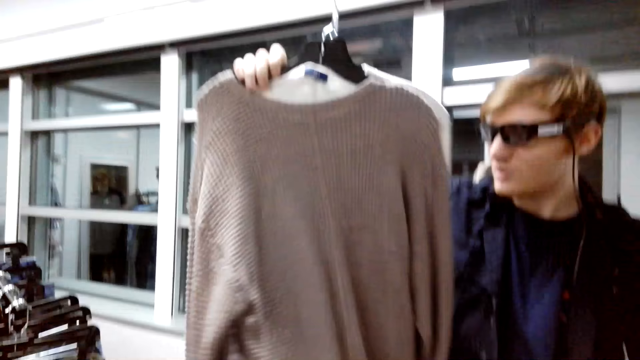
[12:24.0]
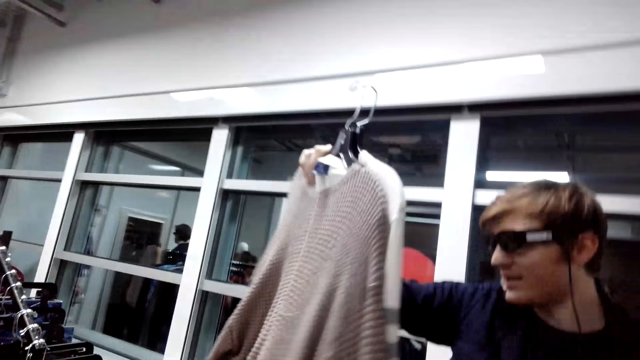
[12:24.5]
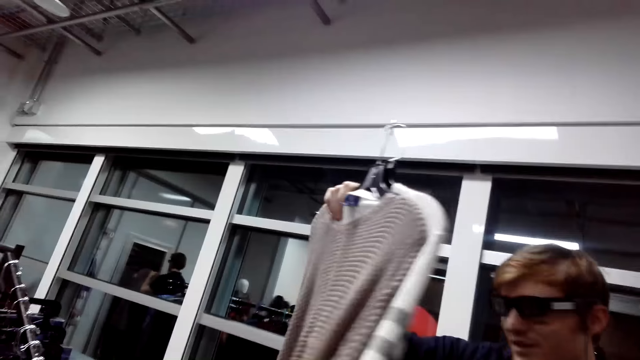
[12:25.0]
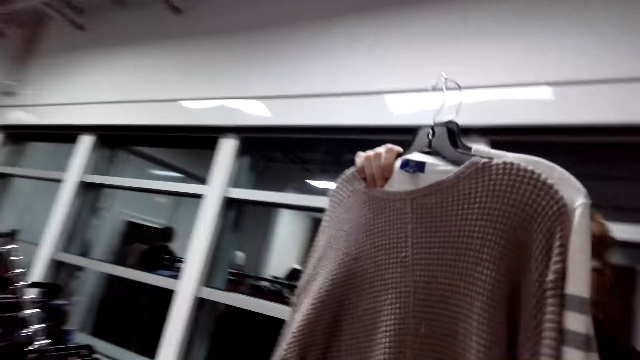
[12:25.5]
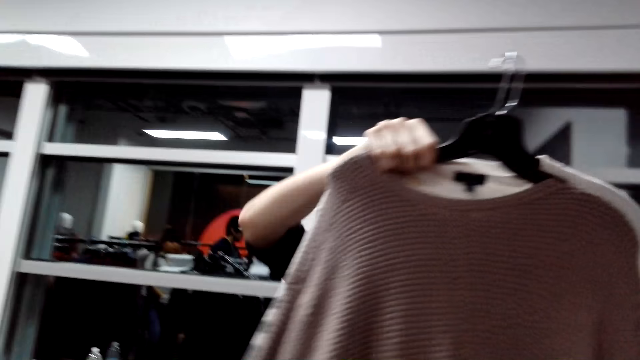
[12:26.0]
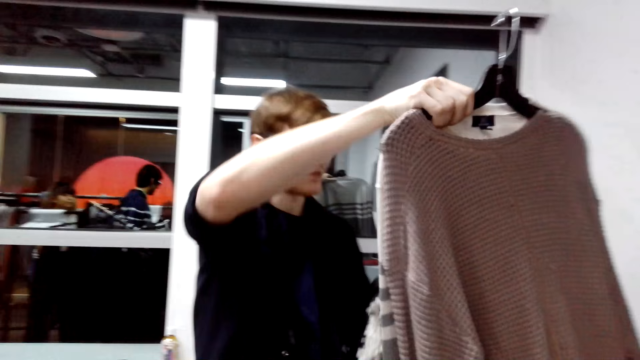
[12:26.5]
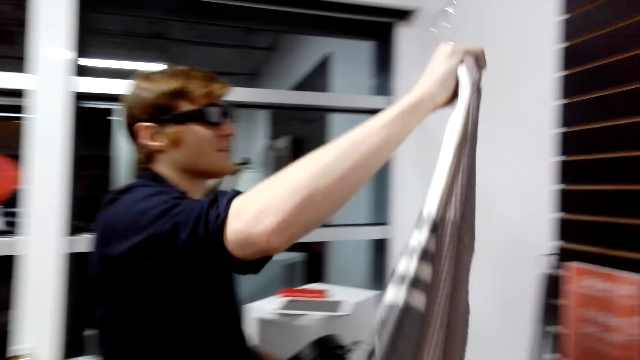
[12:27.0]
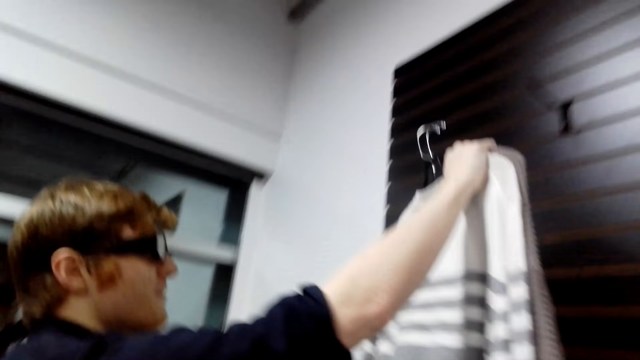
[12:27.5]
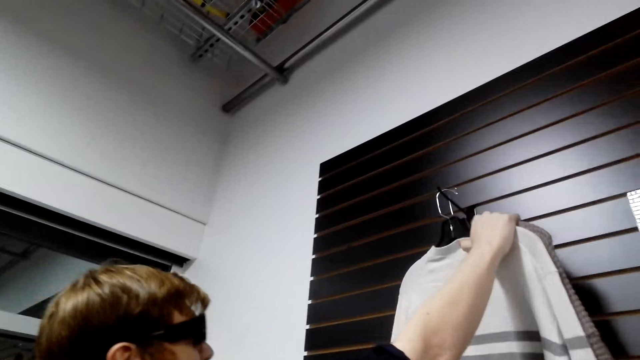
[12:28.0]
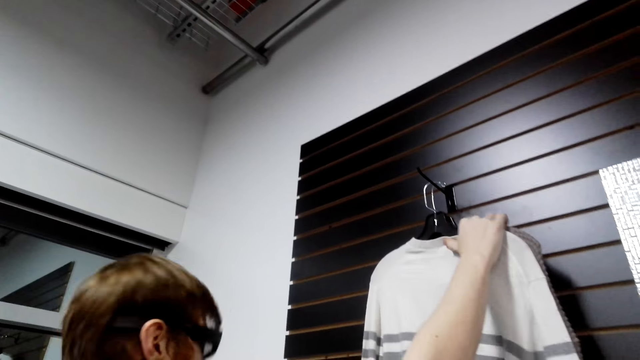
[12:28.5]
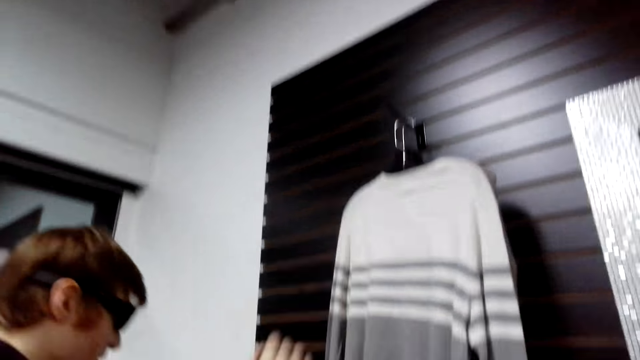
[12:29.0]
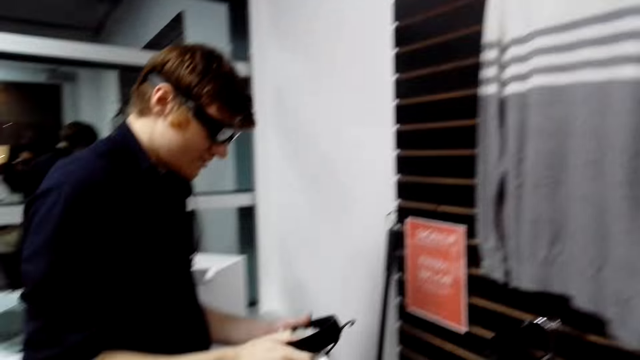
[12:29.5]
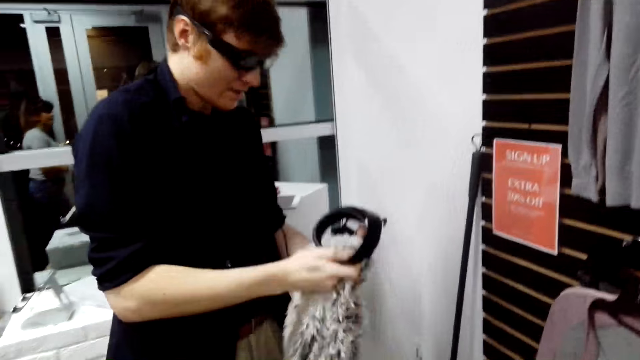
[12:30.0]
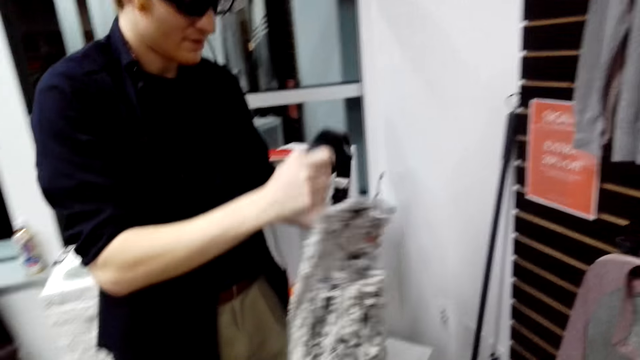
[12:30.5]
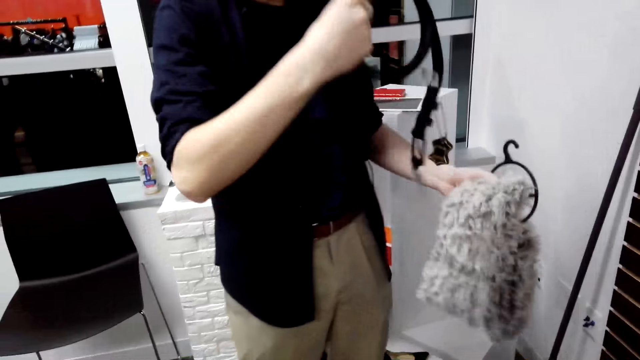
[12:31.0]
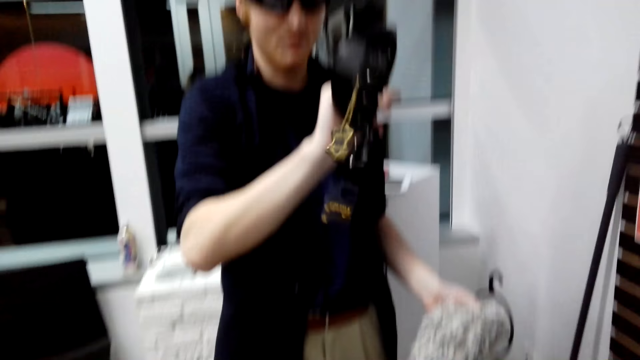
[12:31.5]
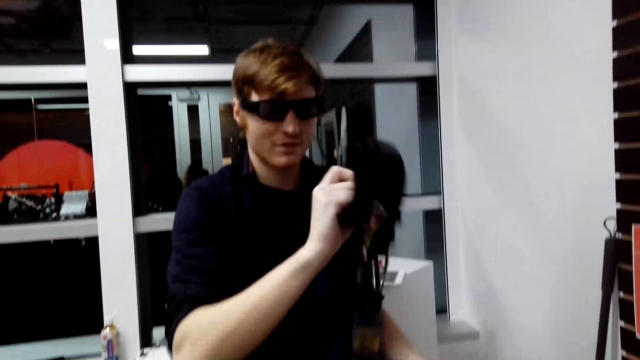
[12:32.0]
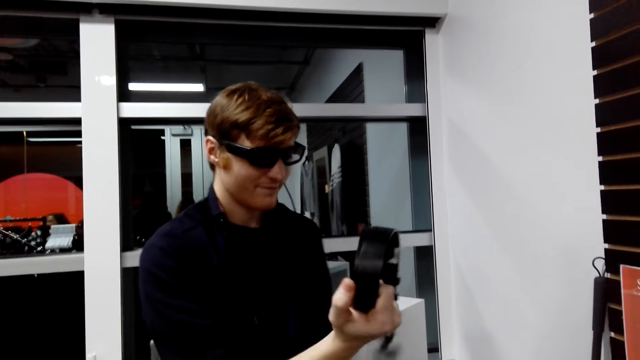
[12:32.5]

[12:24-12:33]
A man hangs the hanger on the wall. The man looks at the belt.

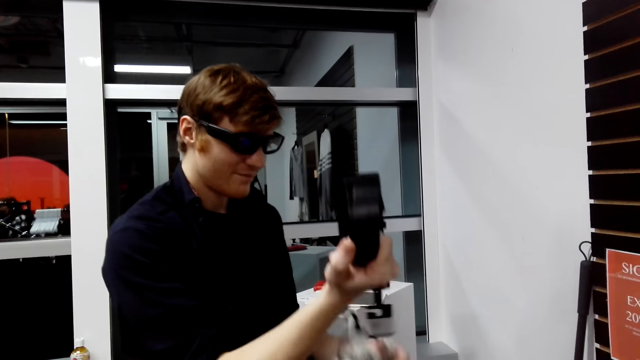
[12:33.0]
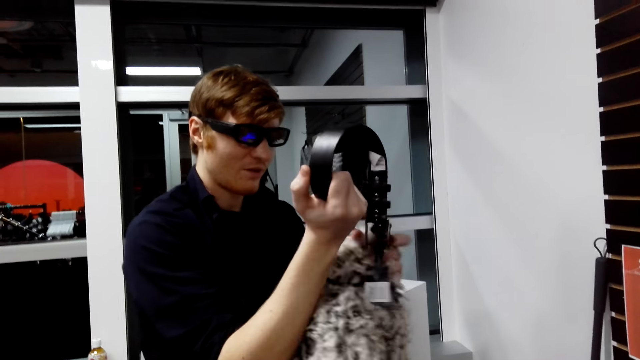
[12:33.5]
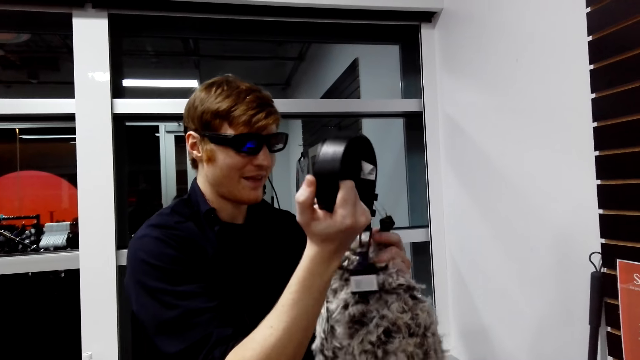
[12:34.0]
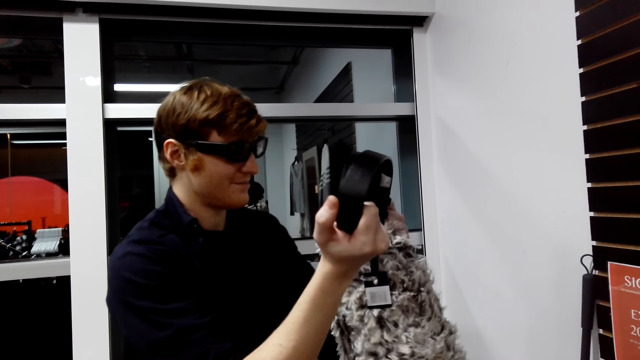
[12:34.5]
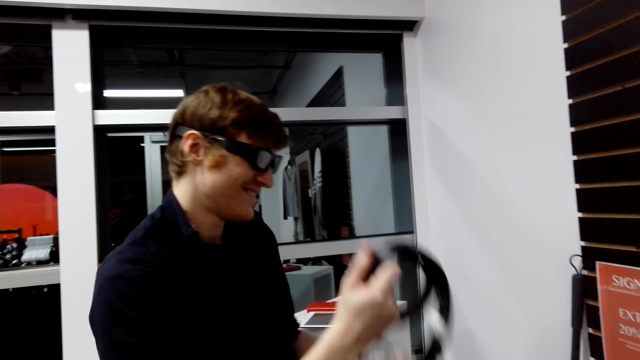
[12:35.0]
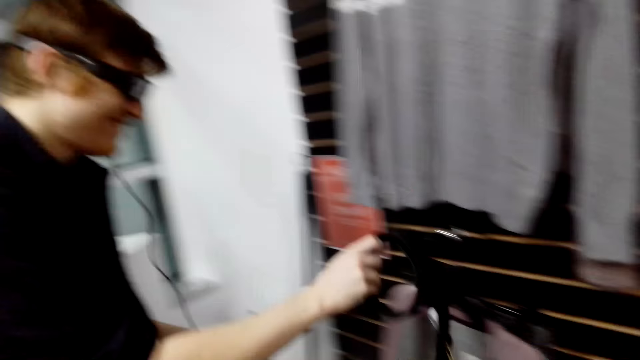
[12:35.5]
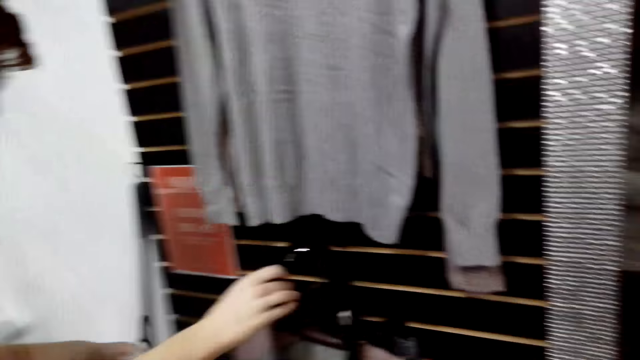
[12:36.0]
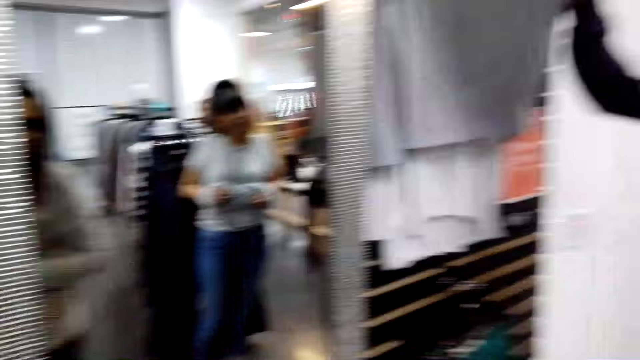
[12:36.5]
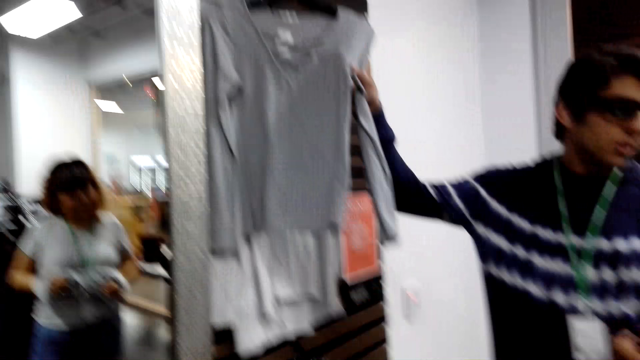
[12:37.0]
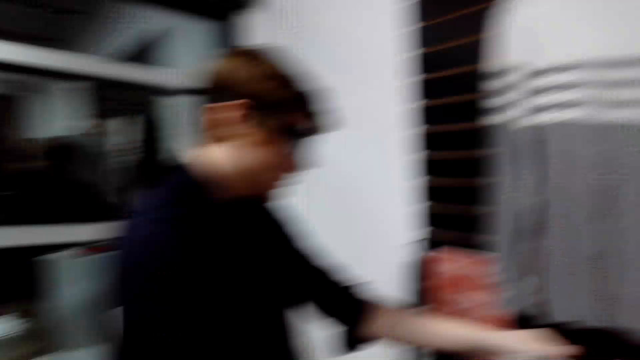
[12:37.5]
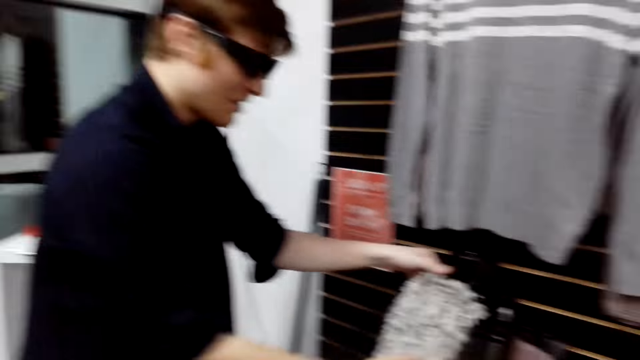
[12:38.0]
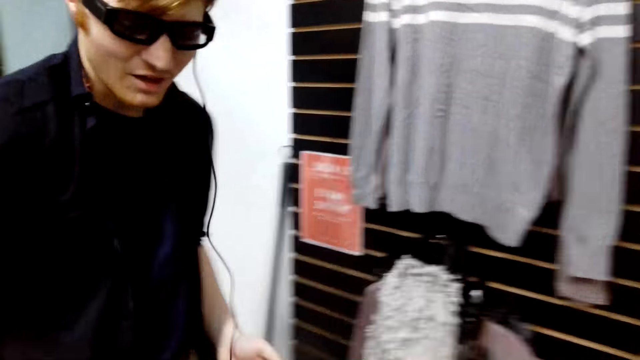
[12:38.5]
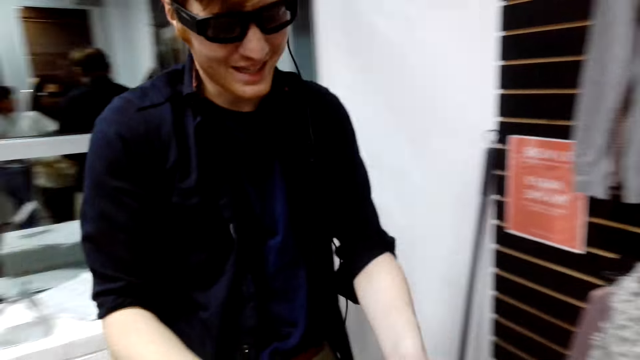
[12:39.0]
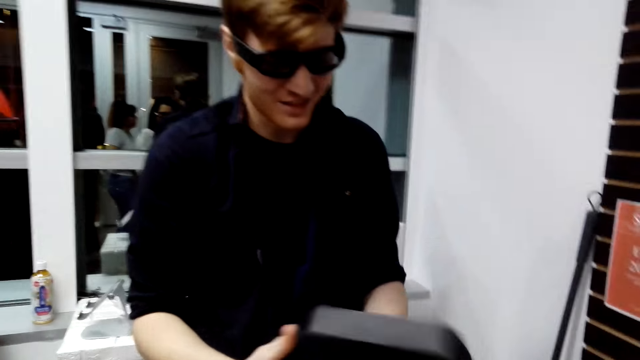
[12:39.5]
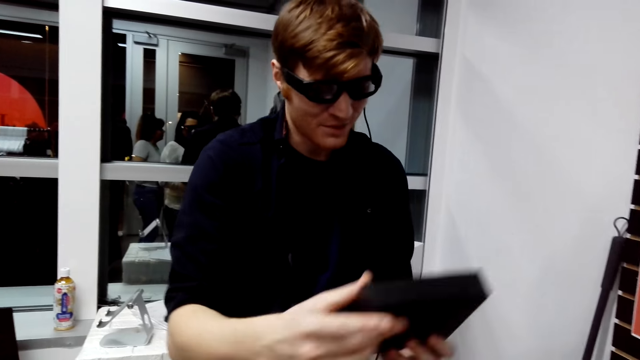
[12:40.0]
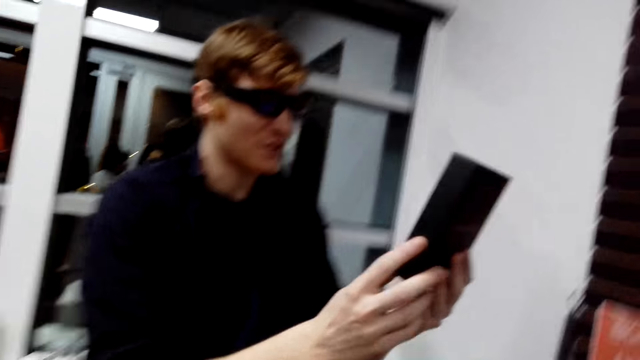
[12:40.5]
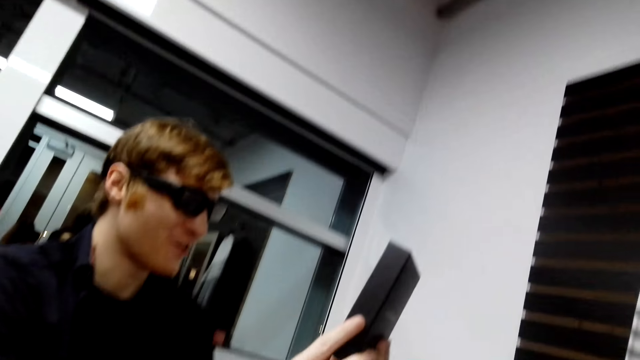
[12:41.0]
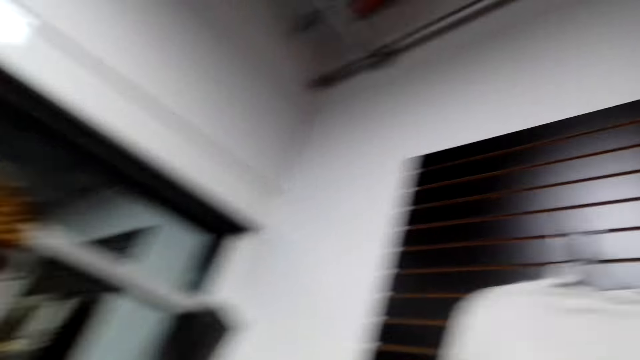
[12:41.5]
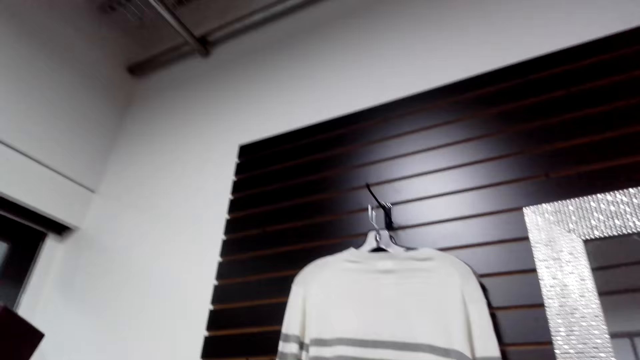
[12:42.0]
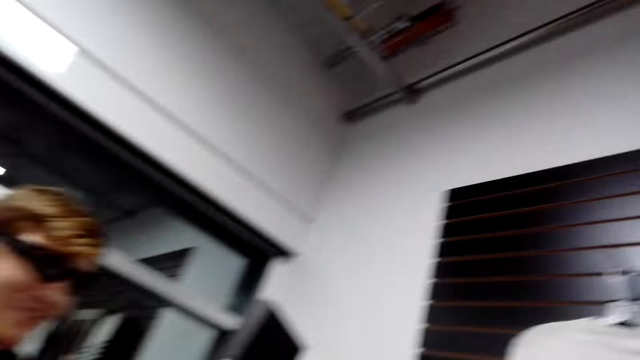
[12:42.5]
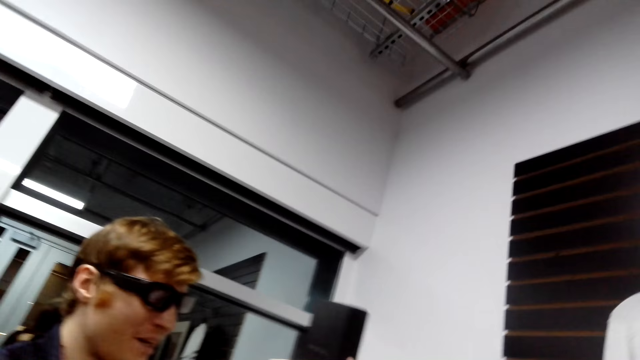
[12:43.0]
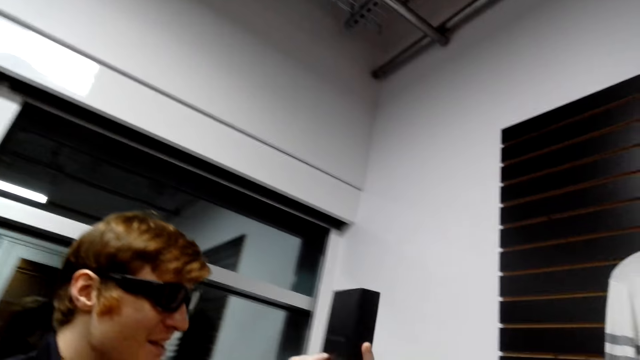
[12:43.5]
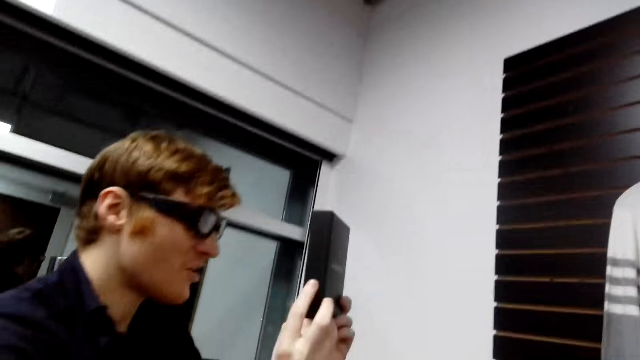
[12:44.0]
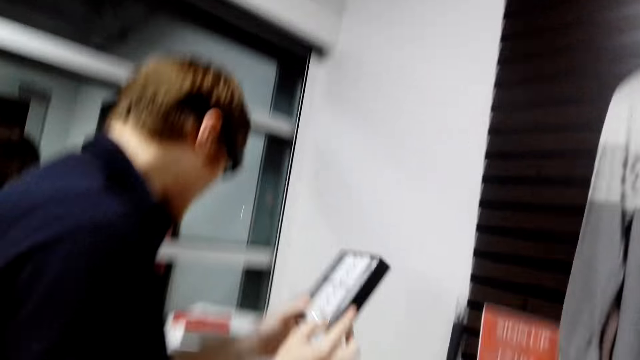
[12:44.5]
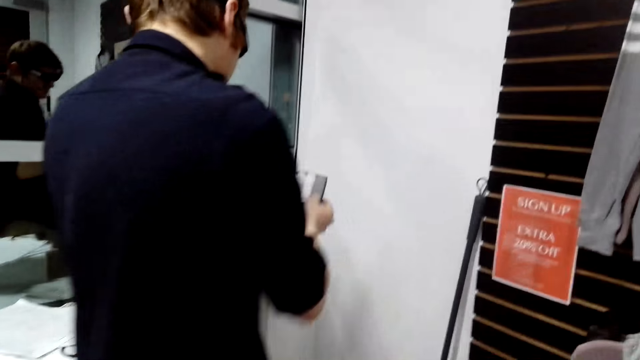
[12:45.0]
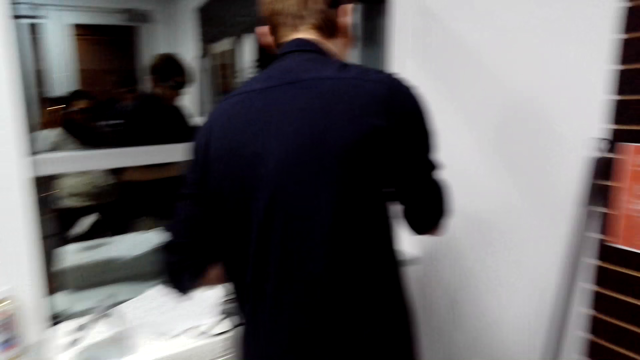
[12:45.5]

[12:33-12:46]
A man folds the cloth while talking to the camera wearer. The man puts the belt down. Another man looks at the cloth. The first man puts the scarf down, picks up the box, and looks at the box. The camera wearer looks at the cloth. The first man looks at the box and steps forward.
